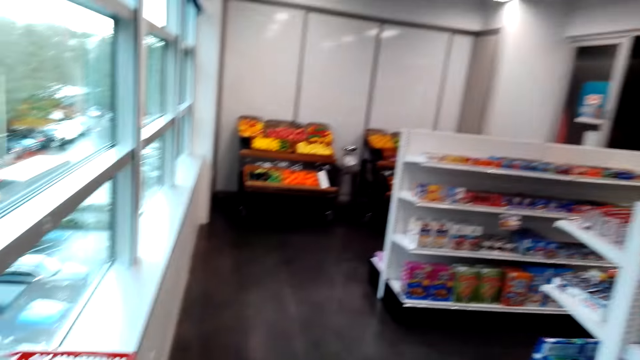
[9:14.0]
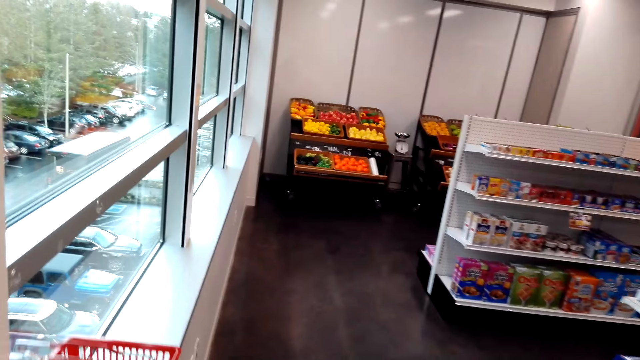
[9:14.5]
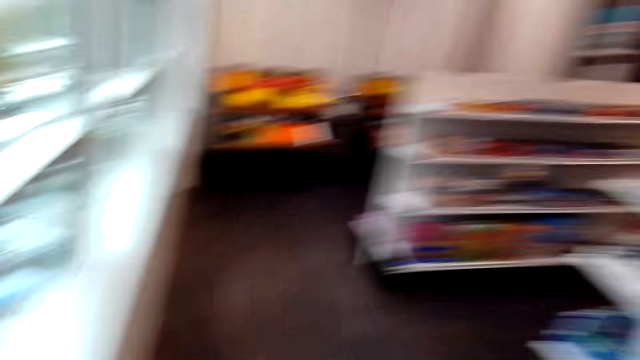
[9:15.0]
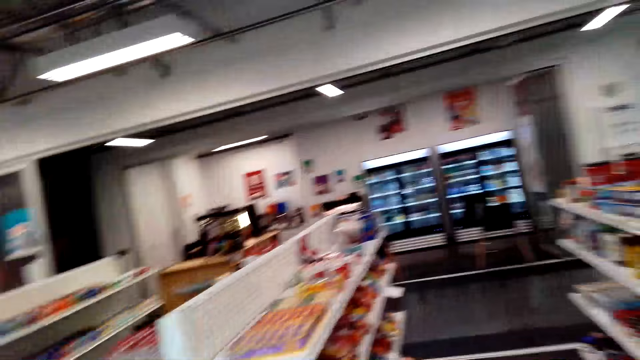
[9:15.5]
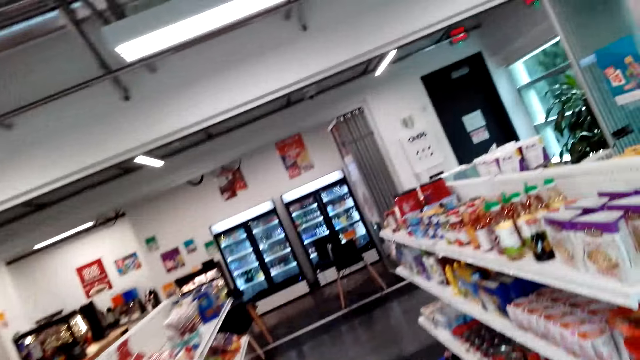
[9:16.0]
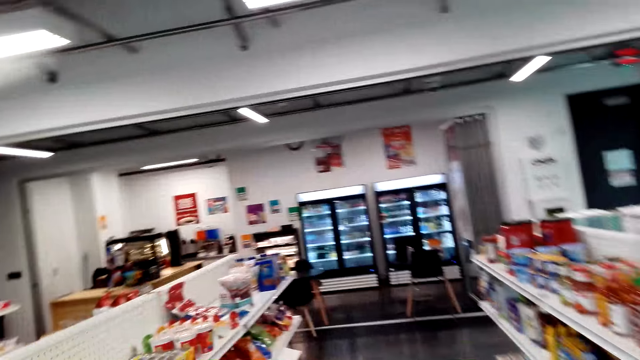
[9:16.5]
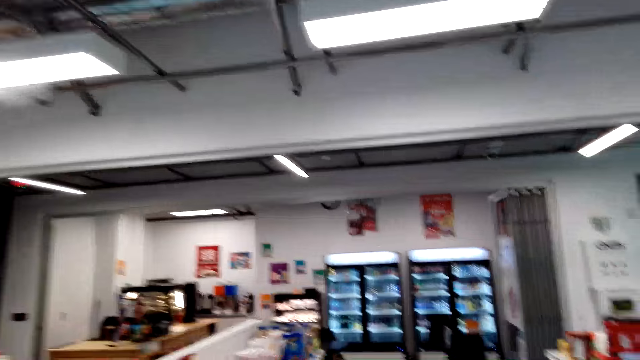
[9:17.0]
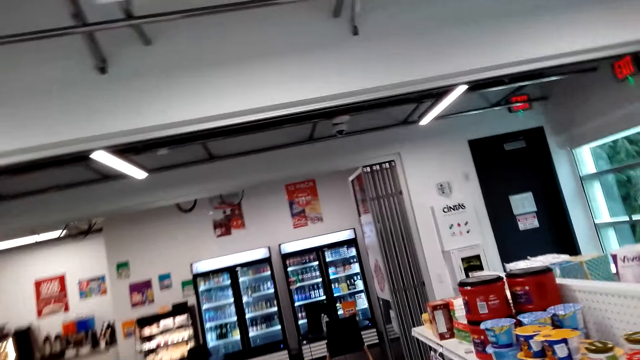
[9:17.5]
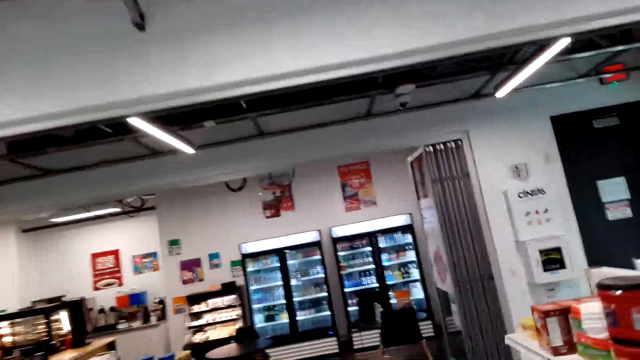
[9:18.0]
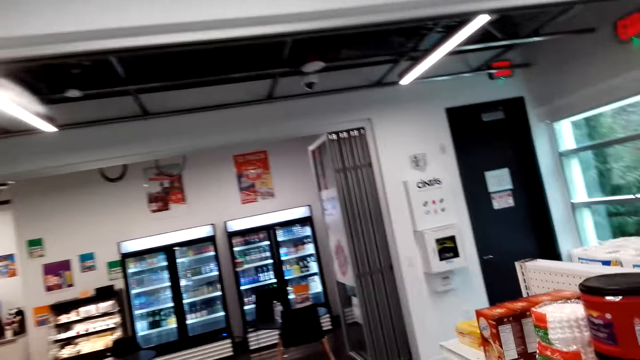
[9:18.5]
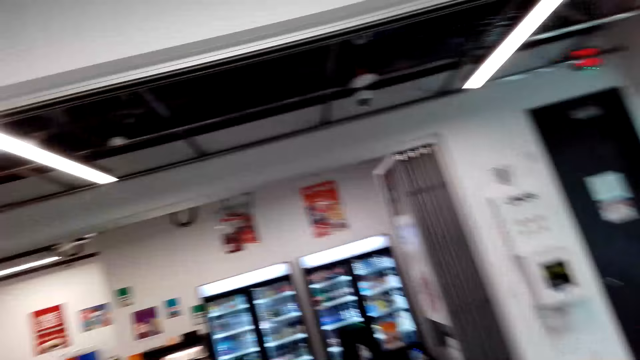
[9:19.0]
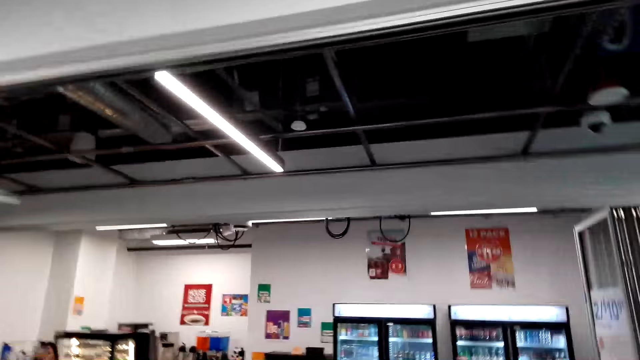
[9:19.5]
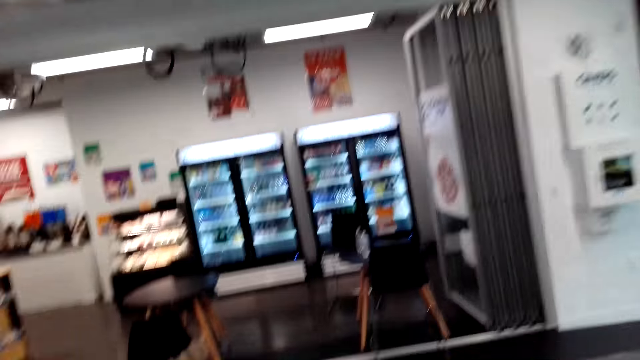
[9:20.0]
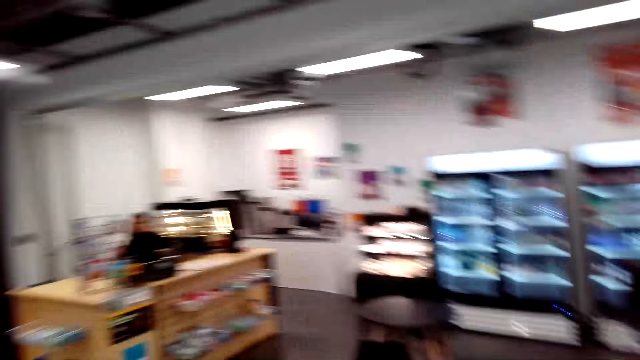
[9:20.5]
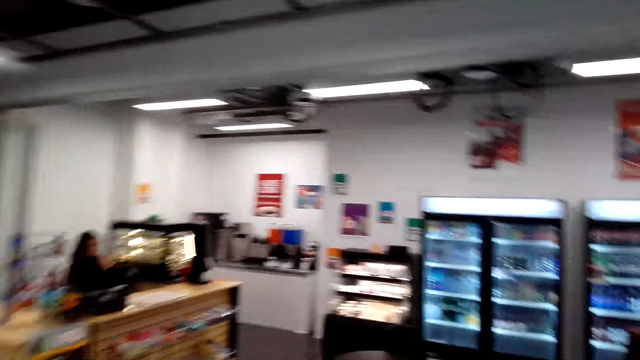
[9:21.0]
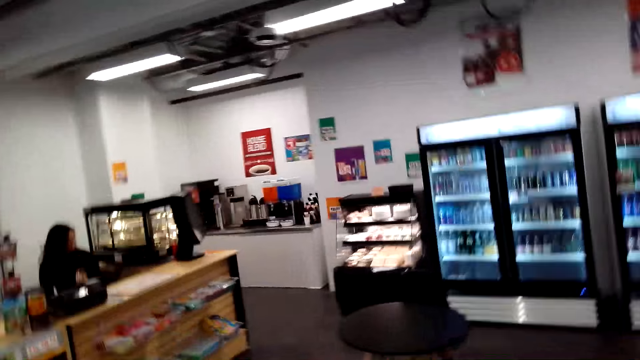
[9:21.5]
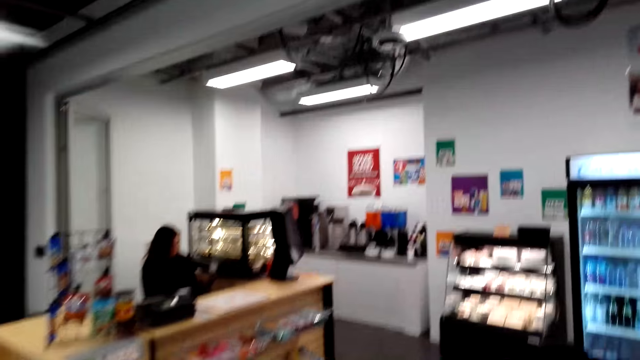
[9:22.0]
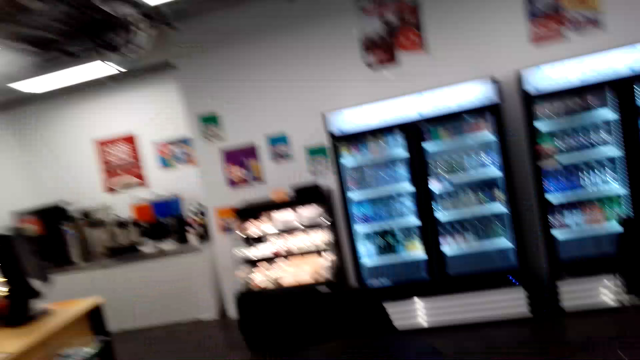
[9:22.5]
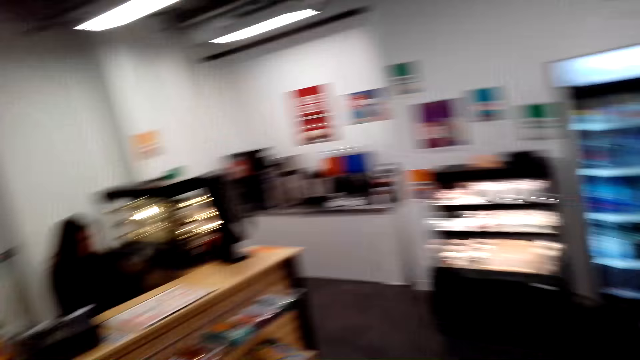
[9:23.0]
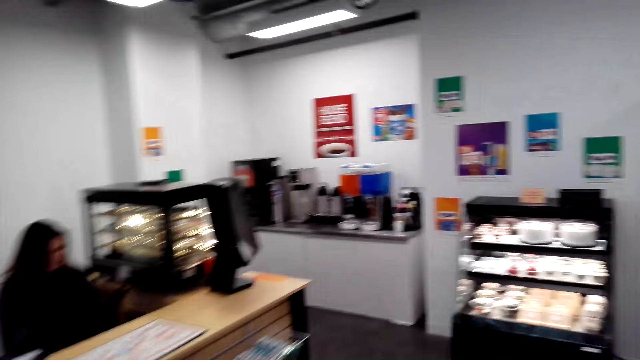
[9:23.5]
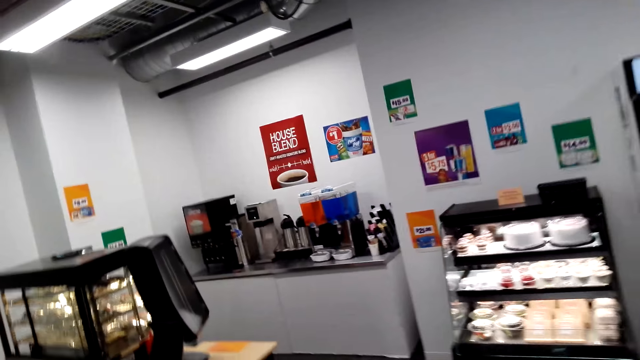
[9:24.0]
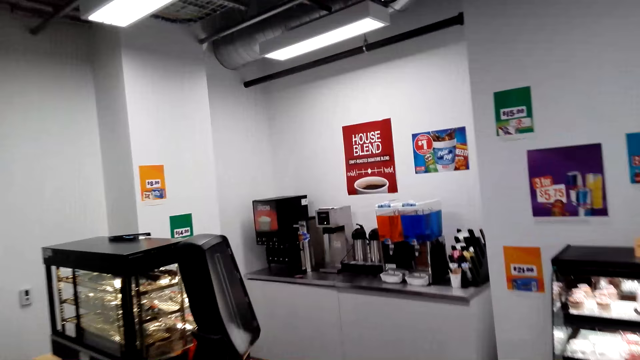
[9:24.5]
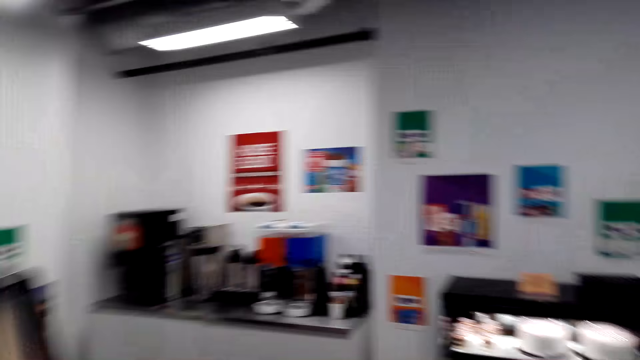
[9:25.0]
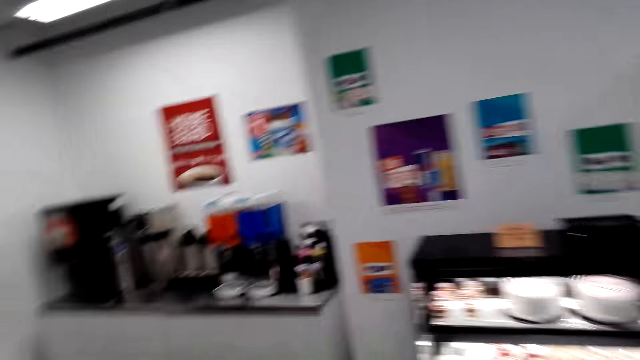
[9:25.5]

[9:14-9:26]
The camera wearer walks around. They walk around again. They talk.

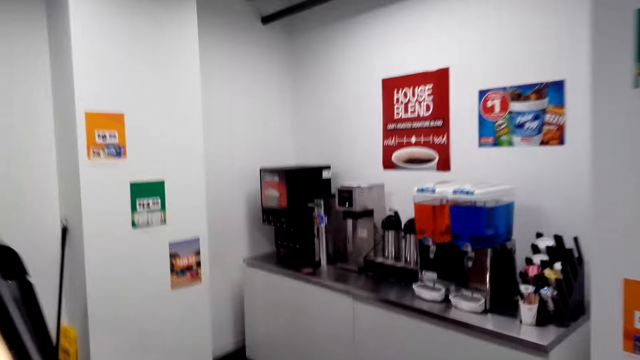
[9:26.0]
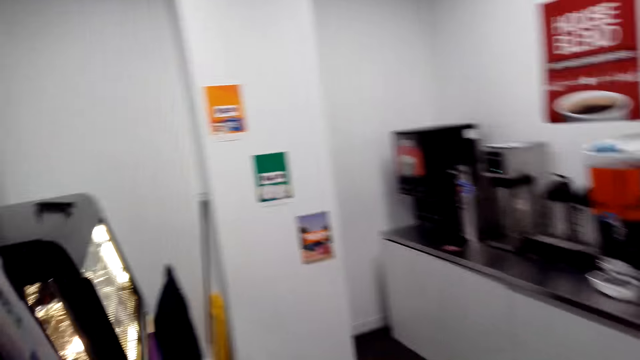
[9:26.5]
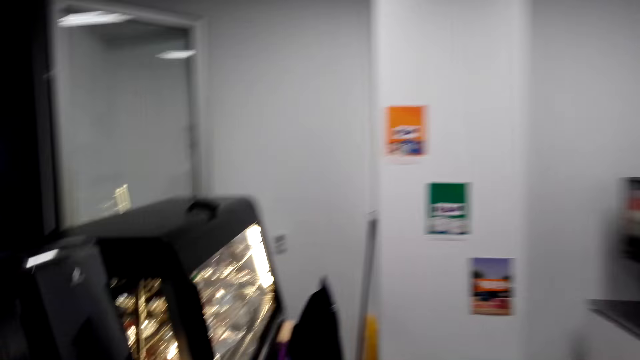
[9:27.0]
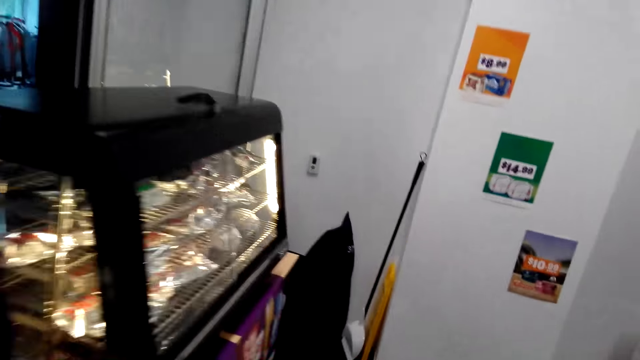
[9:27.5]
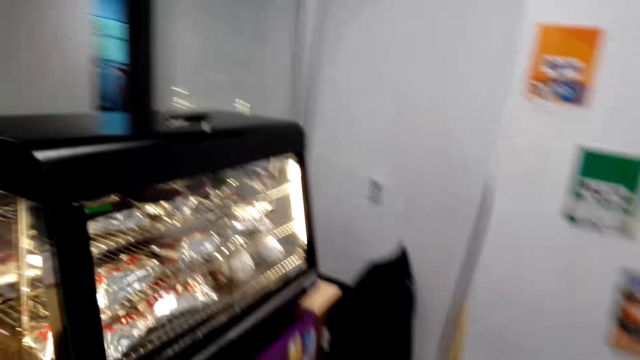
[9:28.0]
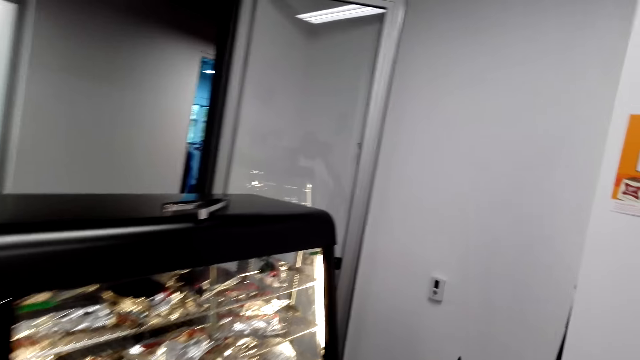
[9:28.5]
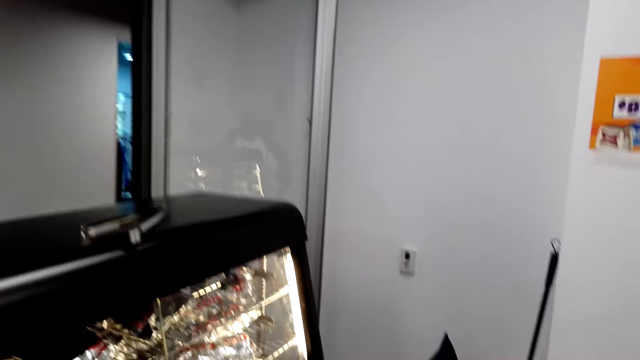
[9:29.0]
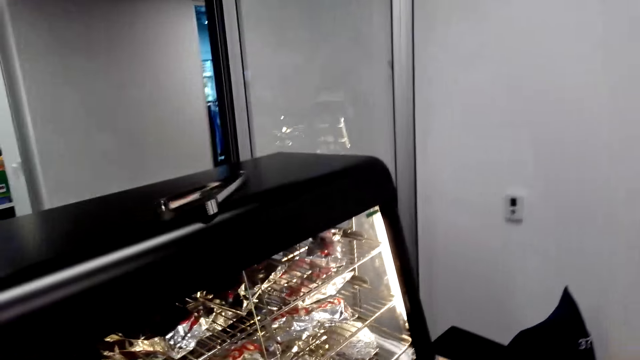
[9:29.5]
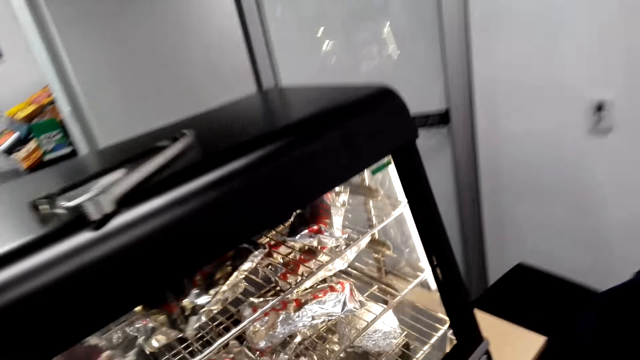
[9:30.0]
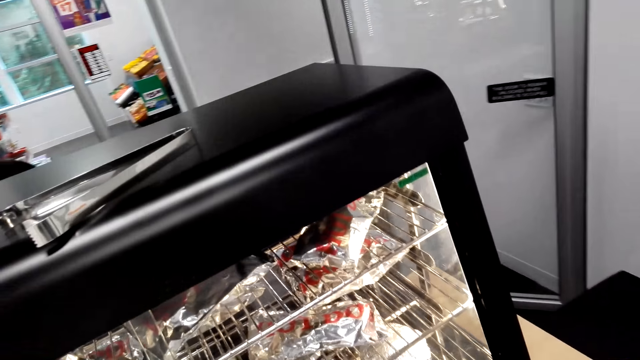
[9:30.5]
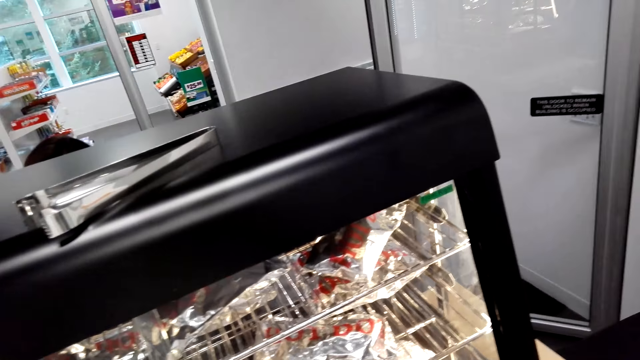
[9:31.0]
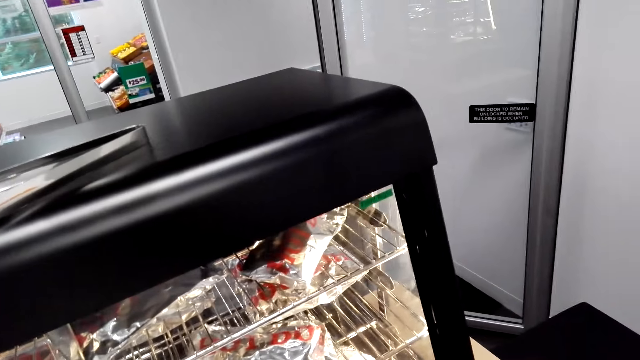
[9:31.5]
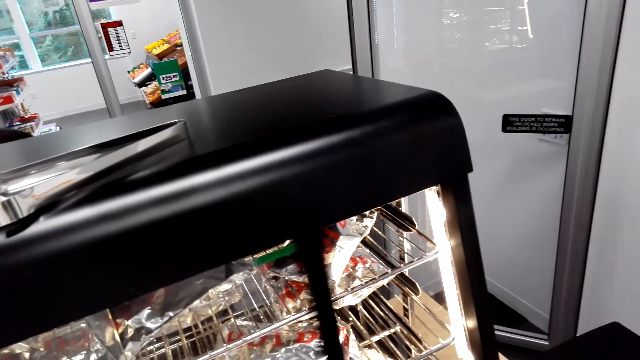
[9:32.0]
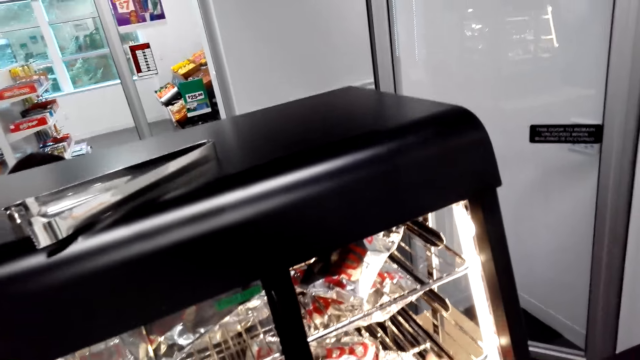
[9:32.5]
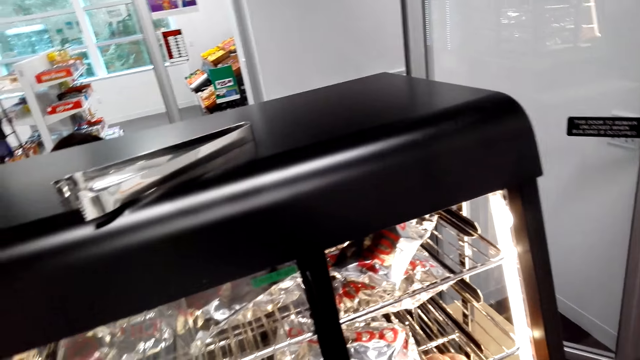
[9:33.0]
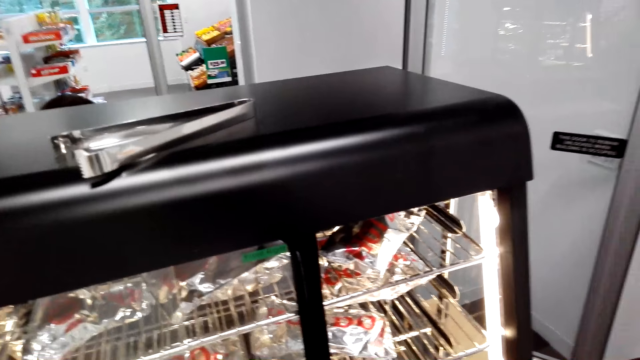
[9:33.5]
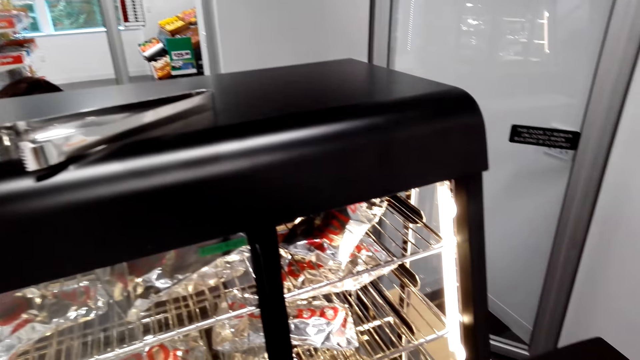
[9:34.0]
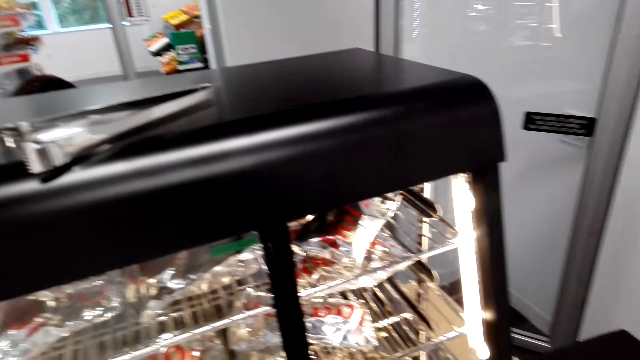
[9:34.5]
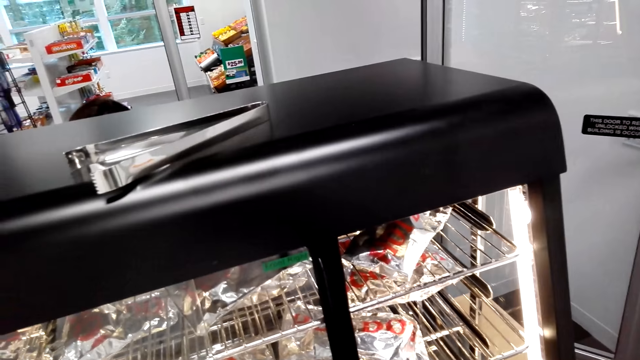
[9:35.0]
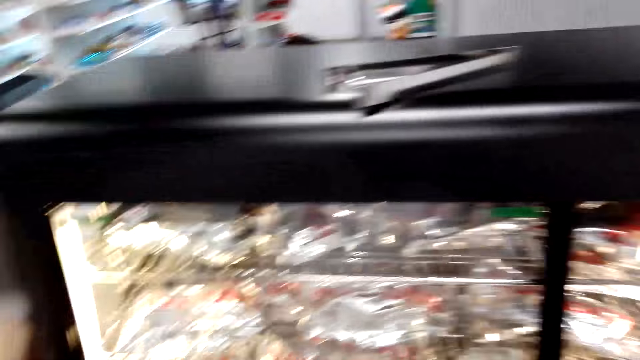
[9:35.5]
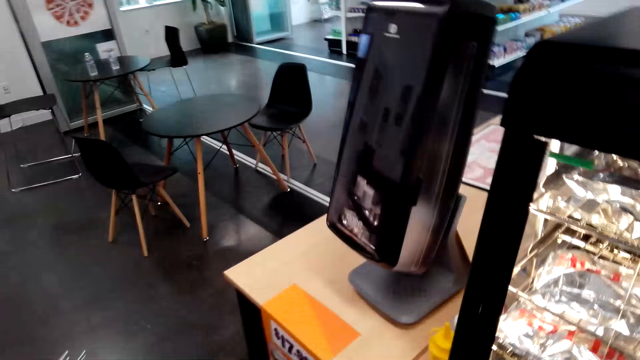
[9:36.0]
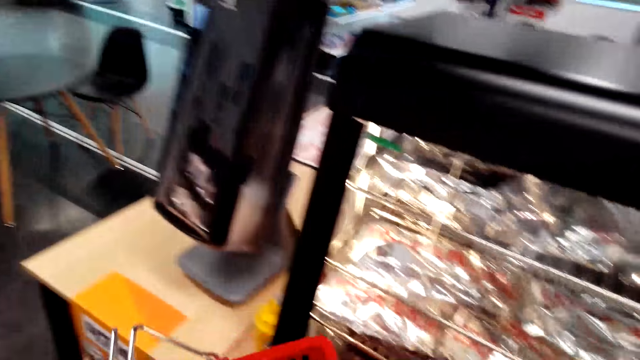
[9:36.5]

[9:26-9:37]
The camera wearer opens a roller grill or display shelf. They pick something.
